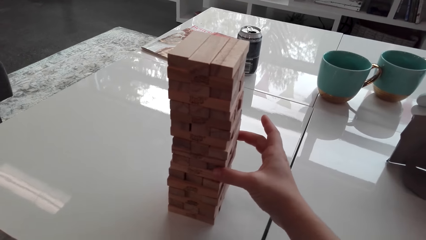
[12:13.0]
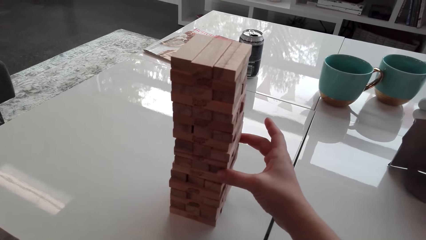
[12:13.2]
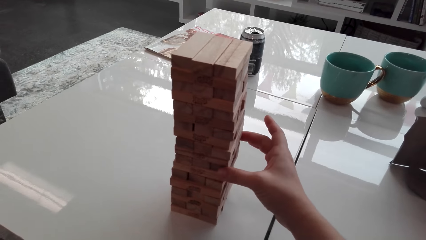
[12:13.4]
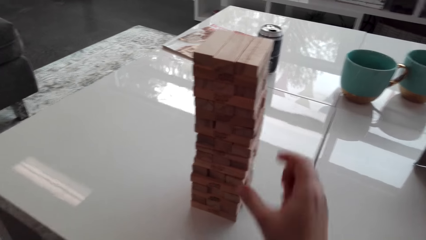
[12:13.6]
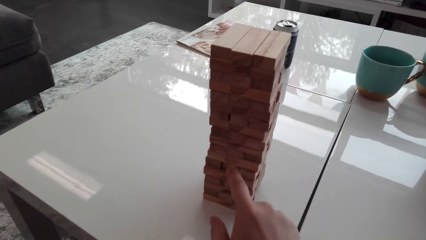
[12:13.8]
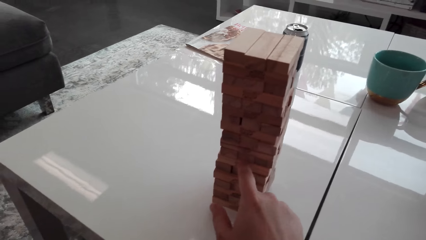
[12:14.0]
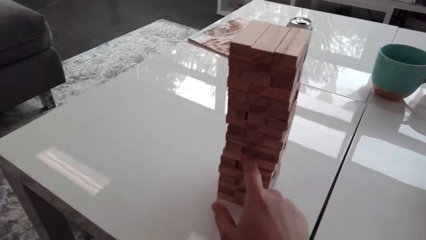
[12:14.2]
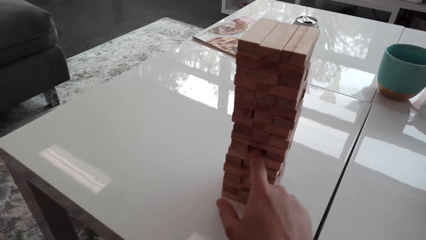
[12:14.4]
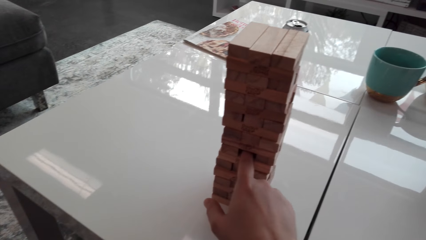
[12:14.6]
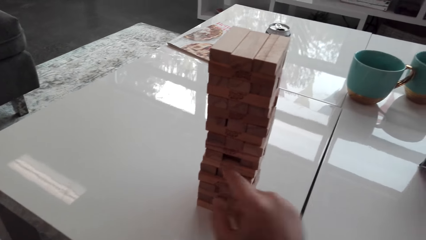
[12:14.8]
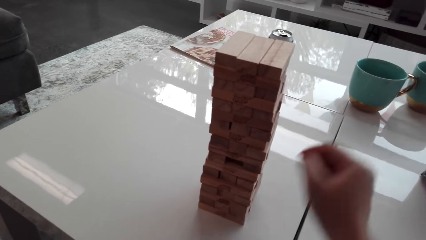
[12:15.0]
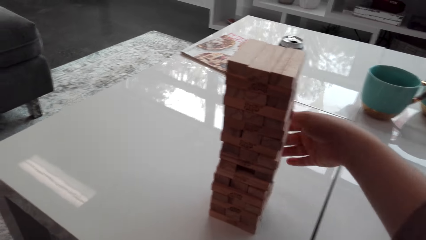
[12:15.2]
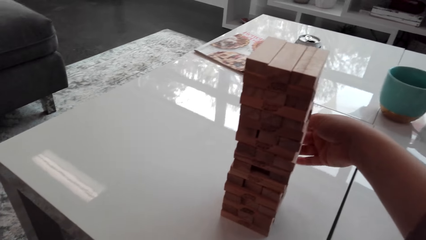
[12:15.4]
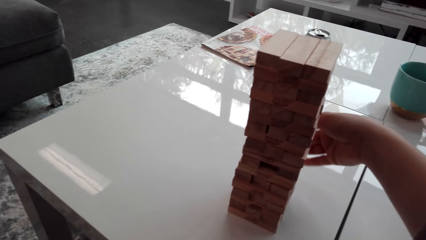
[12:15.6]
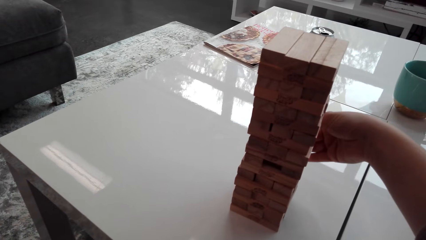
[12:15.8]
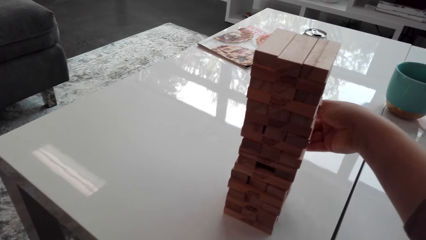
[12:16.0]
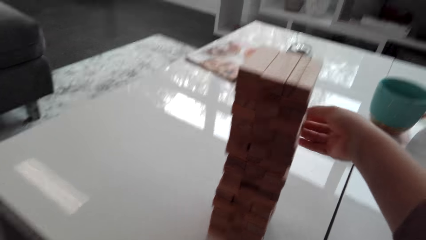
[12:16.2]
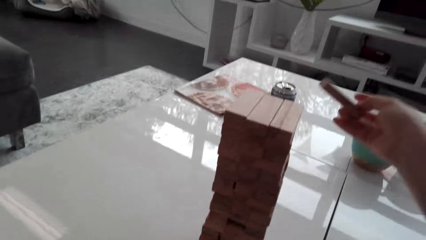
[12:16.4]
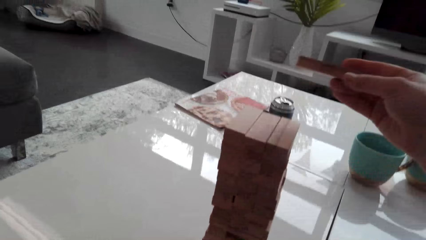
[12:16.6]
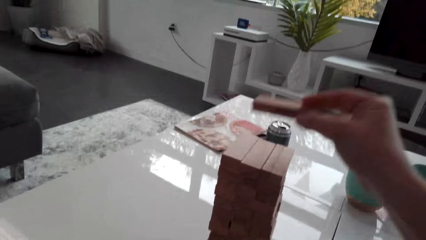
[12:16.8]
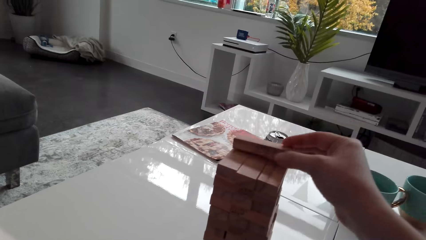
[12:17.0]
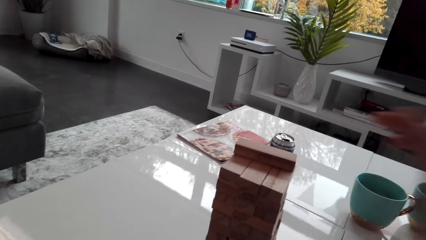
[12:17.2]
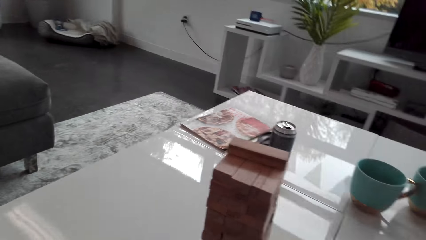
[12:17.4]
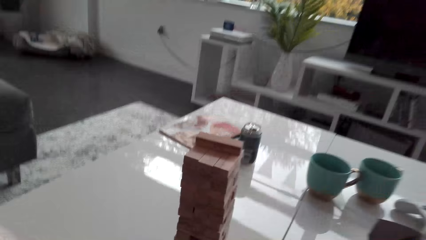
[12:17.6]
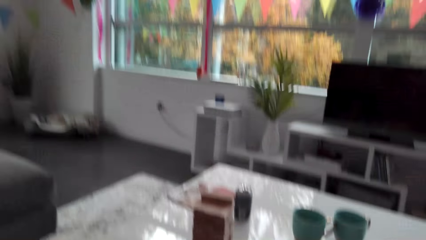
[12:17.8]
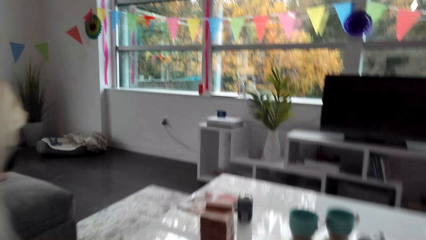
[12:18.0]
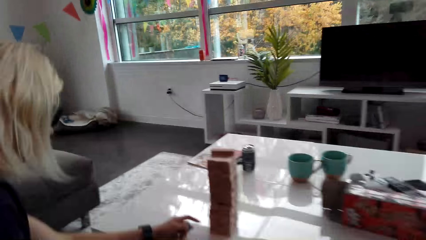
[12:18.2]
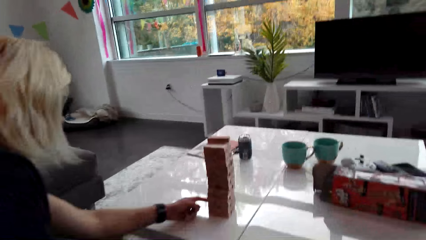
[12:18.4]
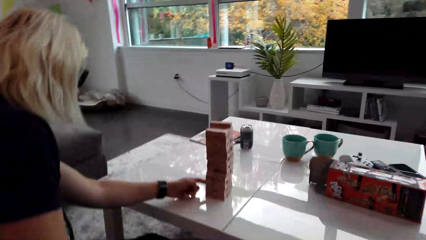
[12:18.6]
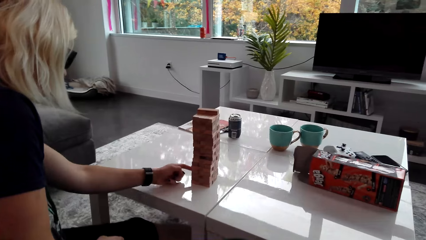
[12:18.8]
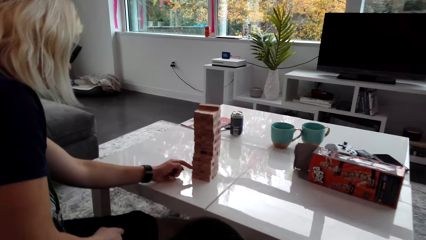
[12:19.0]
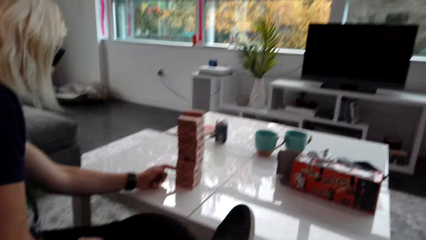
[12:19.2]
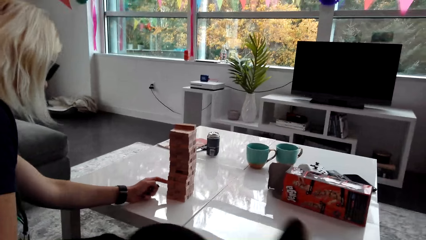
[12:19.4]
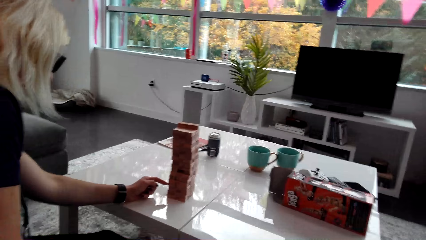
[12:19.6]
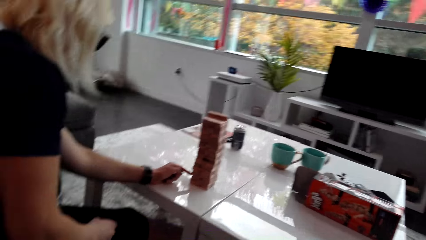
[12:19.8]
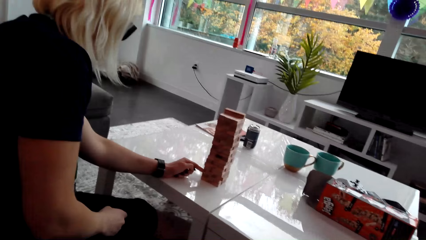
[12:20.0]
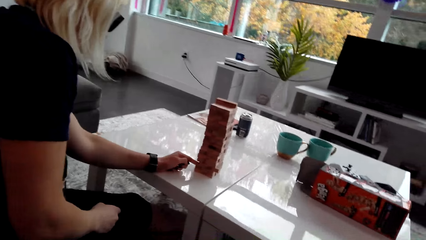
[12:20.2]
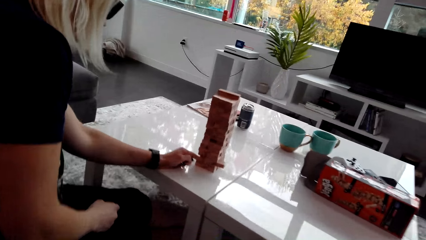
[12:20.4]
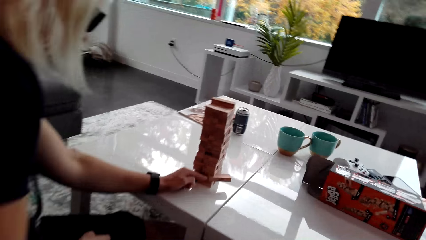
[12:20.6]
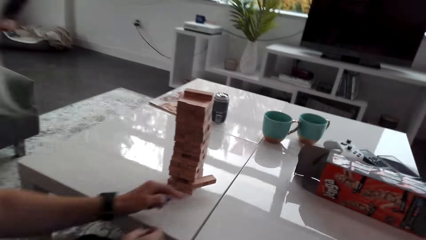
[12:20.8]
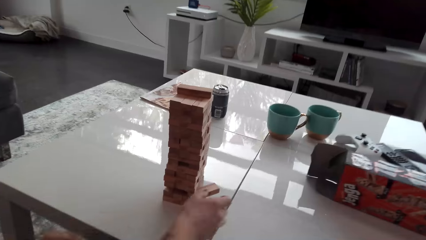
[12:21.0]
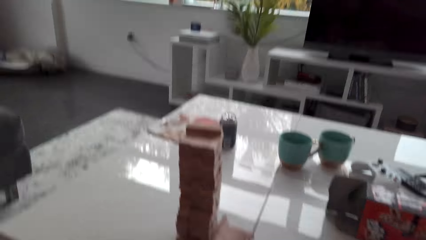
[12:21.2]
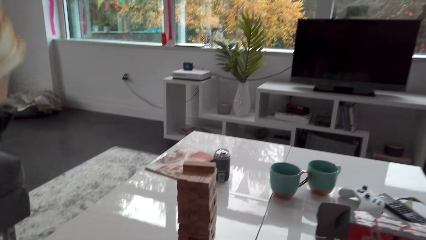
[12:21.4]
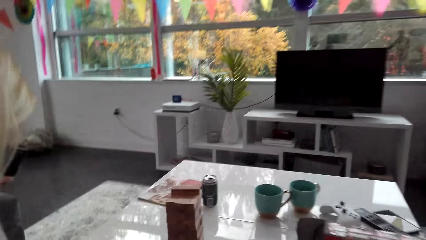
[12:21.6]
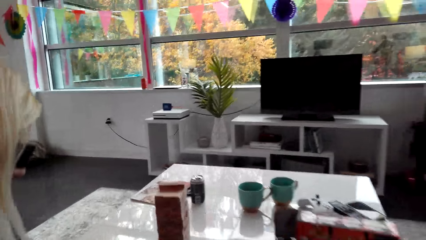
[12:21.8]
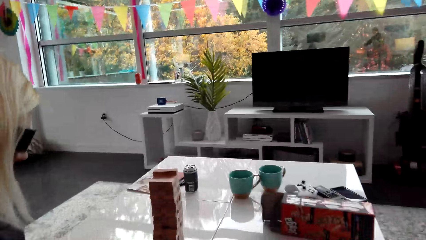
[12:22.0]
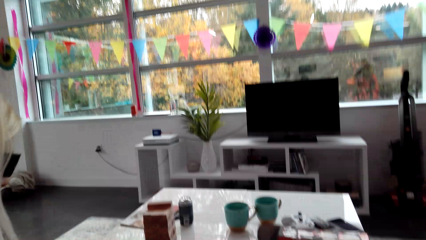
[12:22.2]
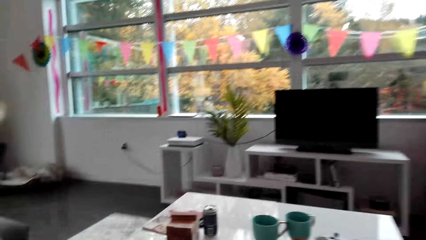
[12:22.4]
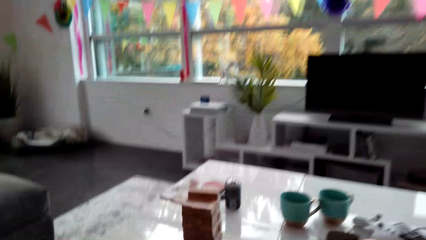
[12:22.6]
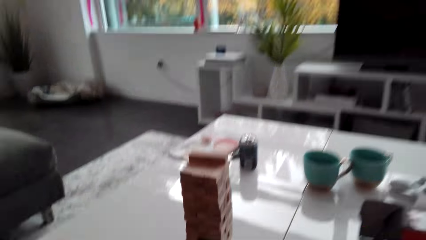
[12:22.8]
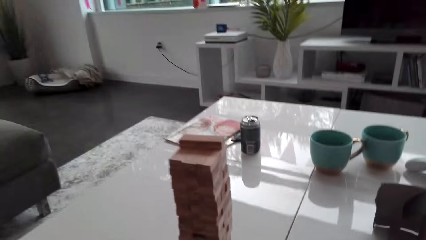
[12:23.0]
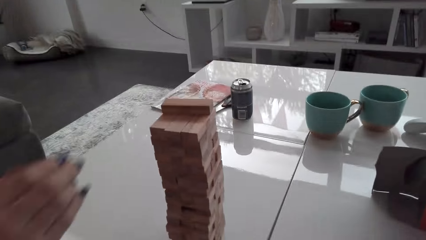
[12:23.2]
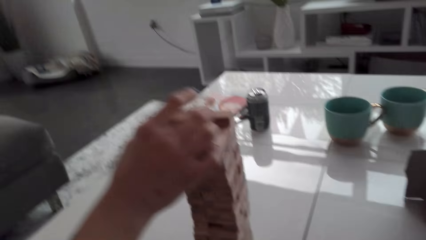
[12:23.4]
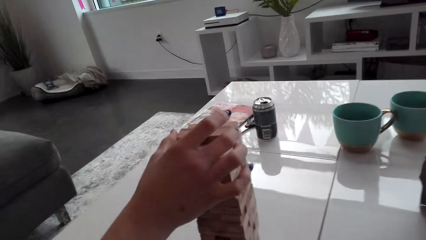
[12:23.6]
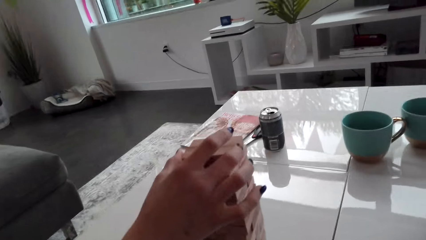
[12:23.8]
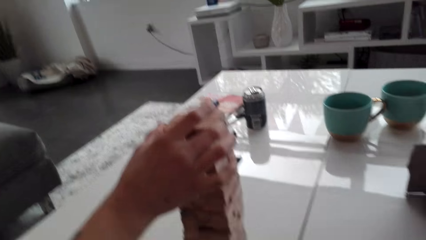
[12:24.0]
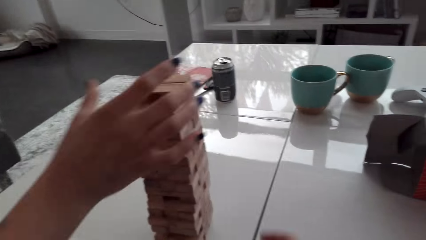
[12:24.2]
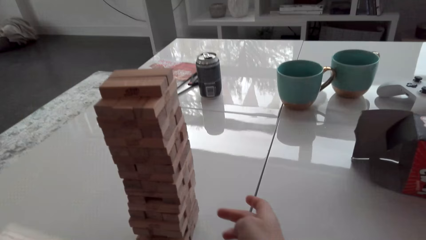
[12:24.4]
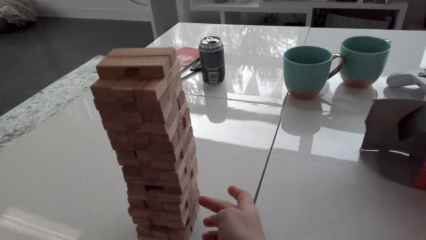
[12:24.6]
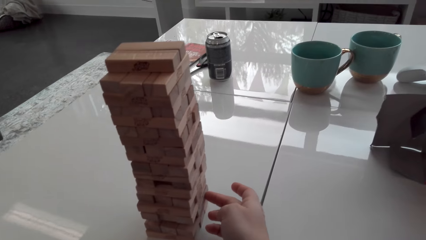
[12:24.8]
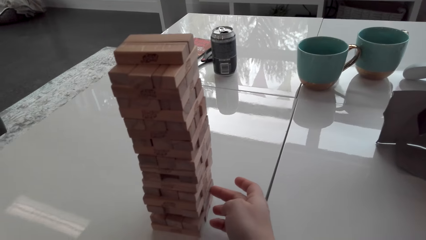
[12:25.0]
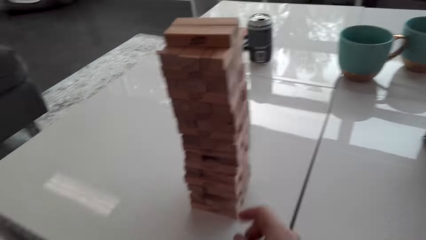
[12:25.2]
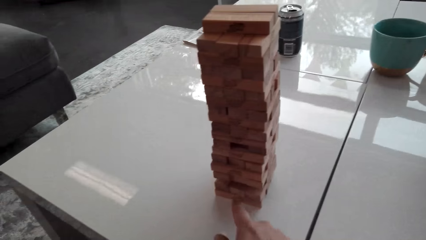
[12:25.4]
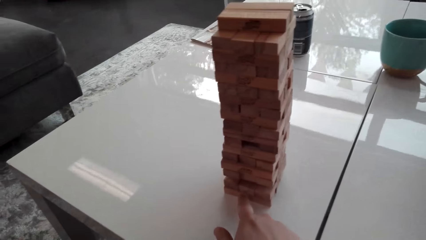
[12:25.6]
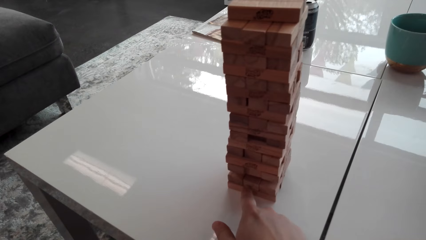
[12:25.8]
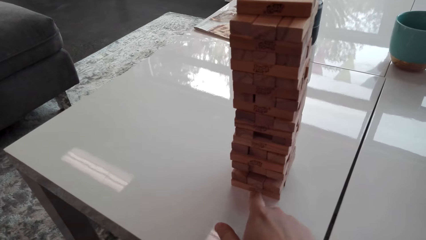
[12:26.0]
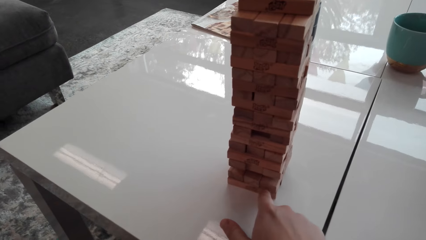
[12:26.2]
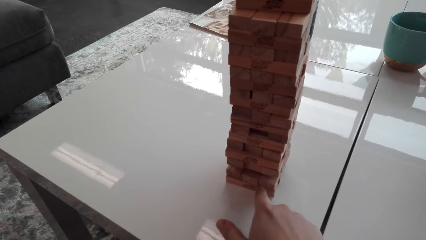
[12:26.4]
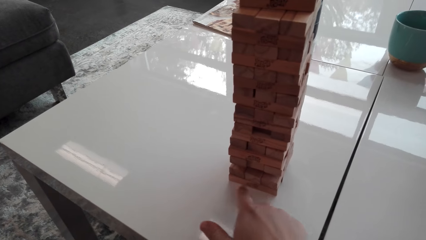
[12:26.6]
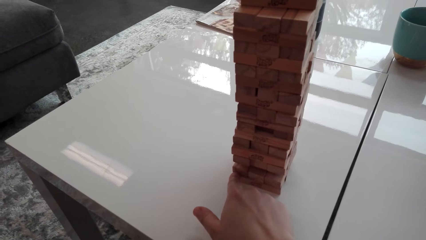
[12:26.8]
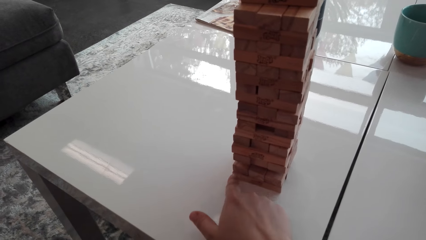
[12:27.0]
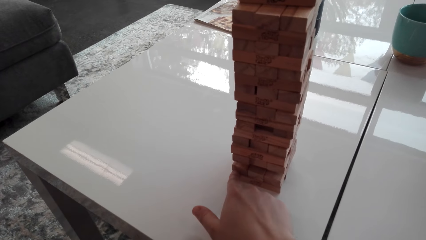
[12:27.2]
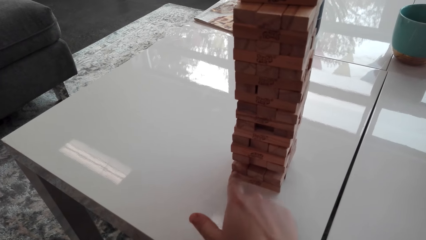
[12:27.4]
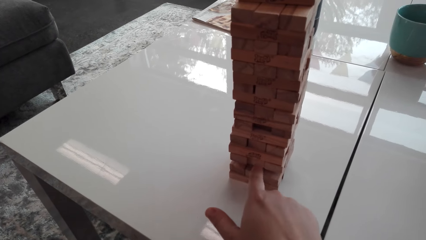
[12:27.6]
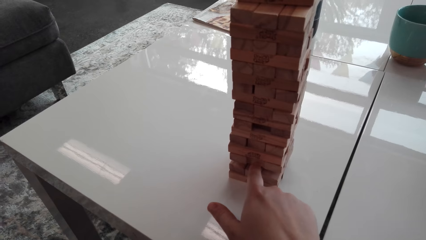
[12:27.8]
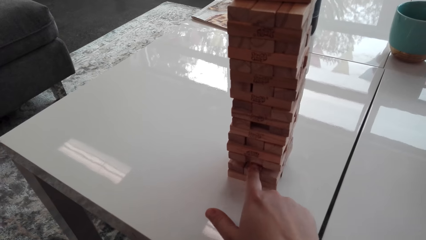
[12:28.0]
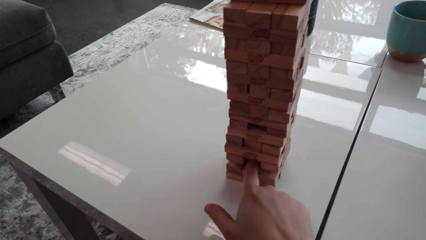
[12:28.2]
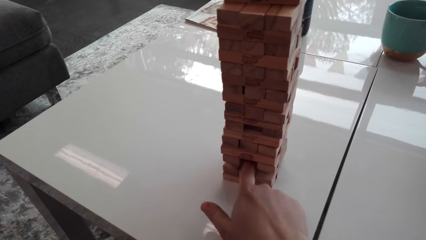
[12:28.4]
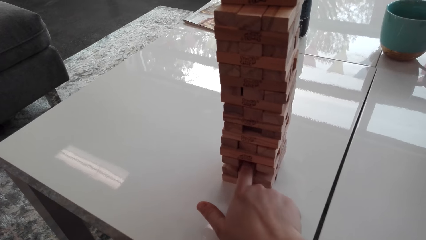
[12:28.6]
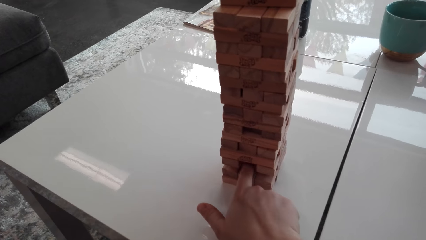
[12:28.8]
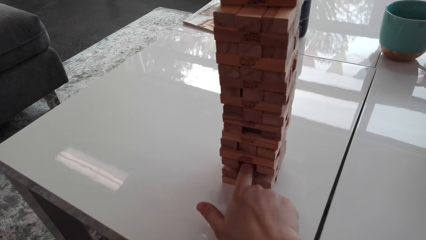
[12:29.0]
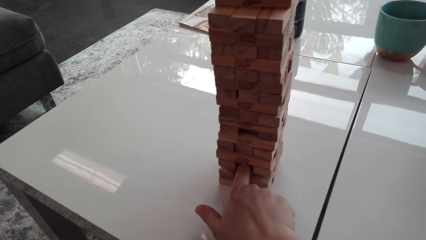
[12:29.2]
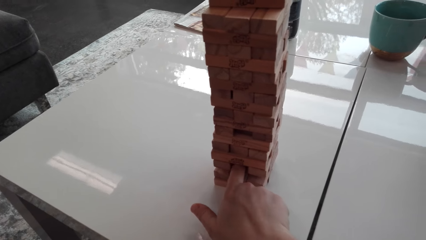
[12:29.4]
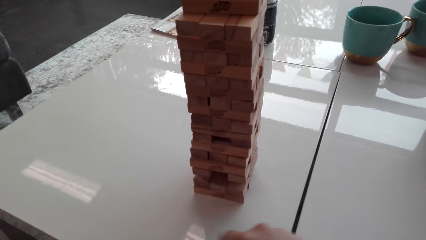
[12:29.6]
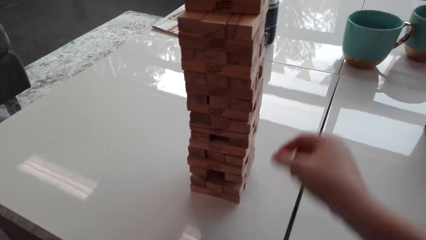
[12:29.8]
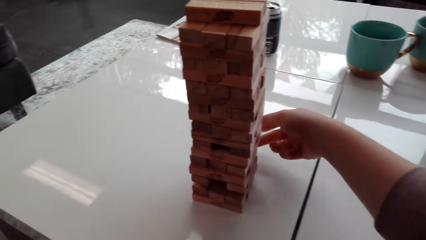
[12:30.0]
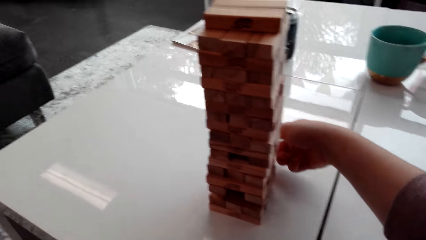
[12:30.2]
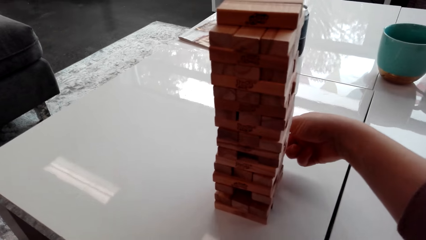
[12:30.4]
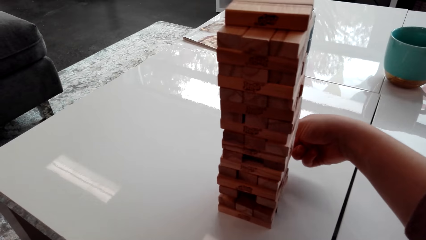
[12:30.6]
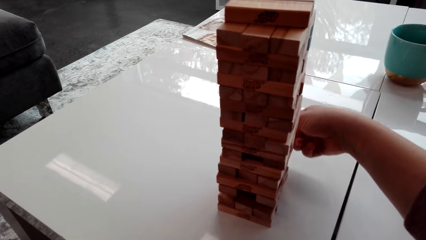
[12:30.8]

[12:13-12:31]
The camera wearer picks up a block or wood brick from a tower. They place the wood brick on the topmost level. A woman picks up a block from the tower. She places the wood brick on the topmost level. The camera wearer picks up a block from the tower.
